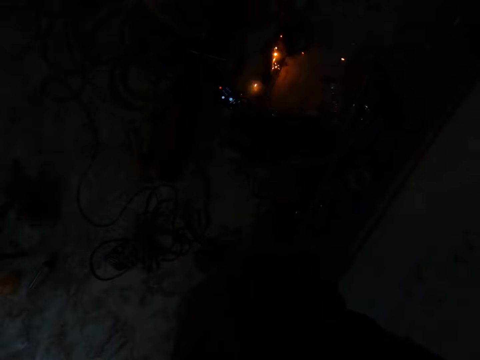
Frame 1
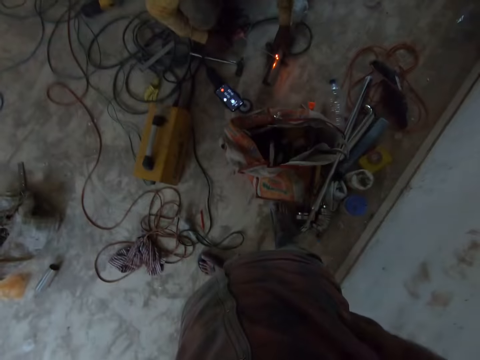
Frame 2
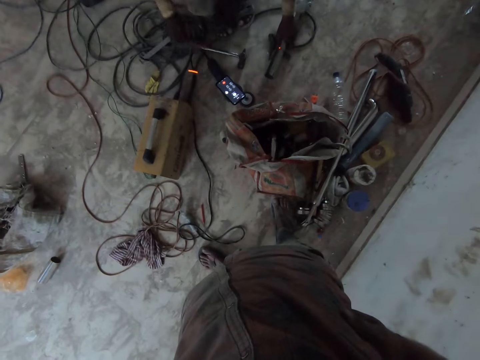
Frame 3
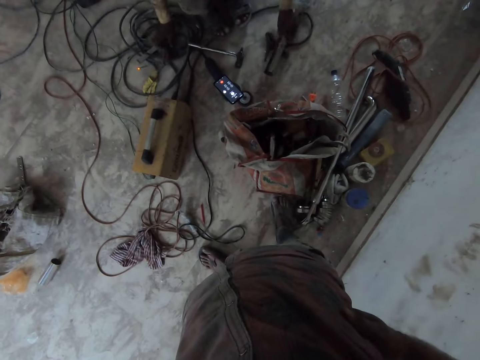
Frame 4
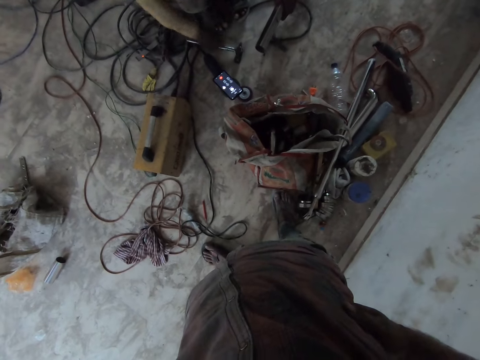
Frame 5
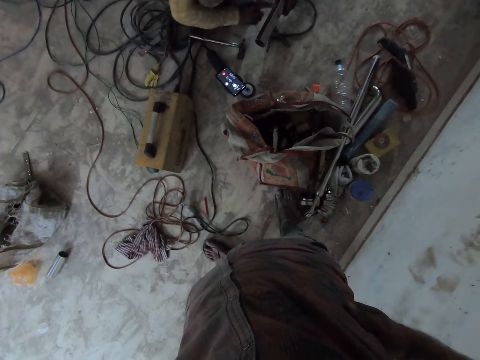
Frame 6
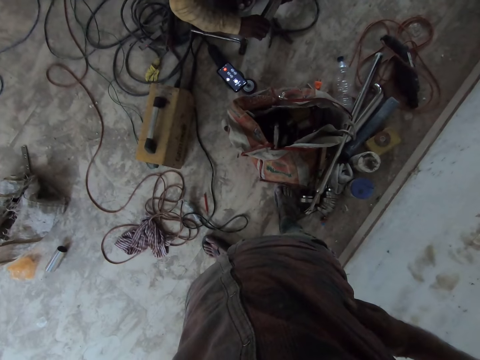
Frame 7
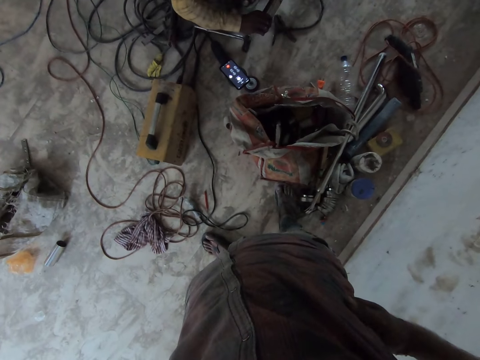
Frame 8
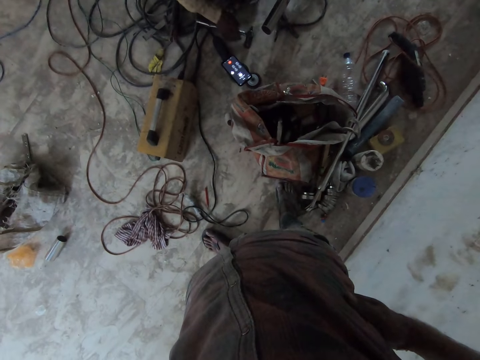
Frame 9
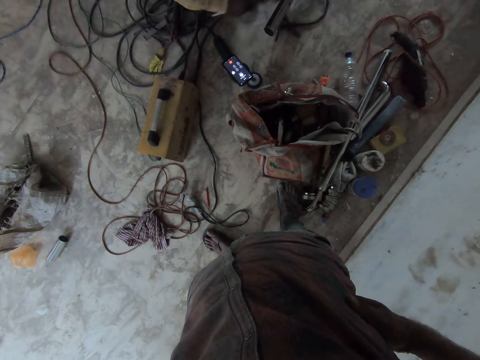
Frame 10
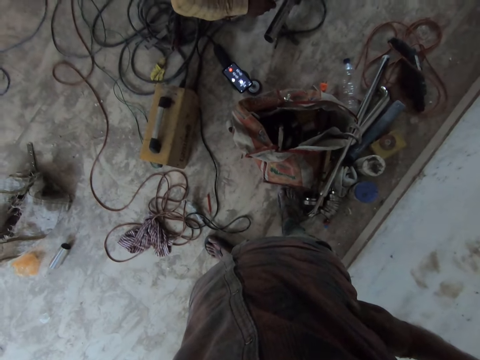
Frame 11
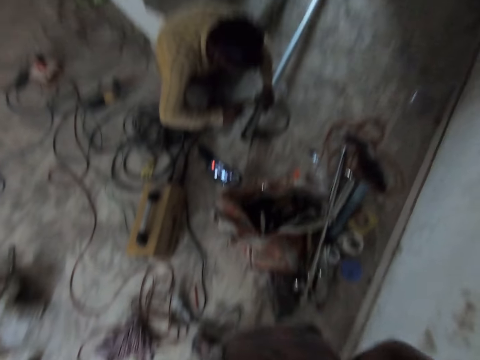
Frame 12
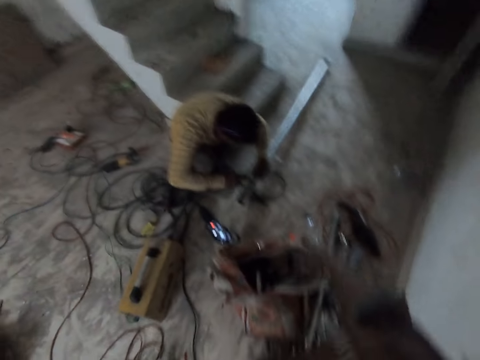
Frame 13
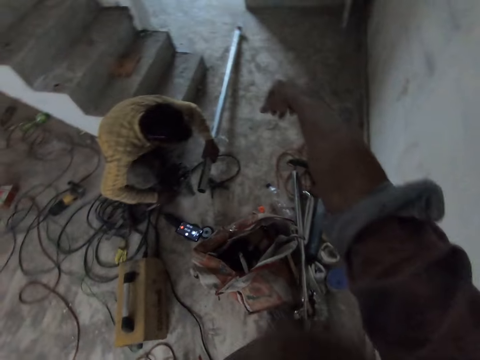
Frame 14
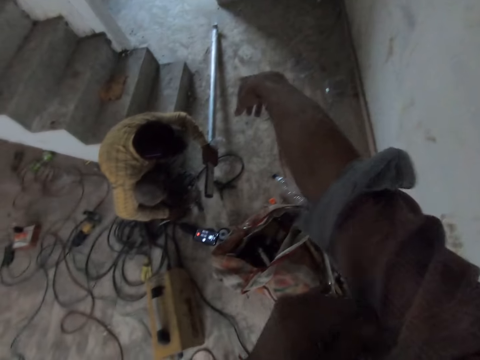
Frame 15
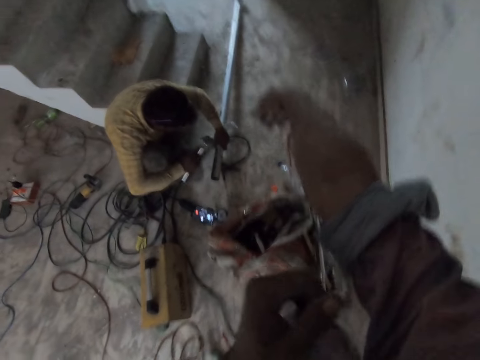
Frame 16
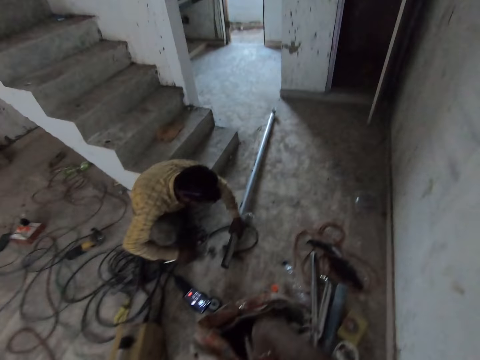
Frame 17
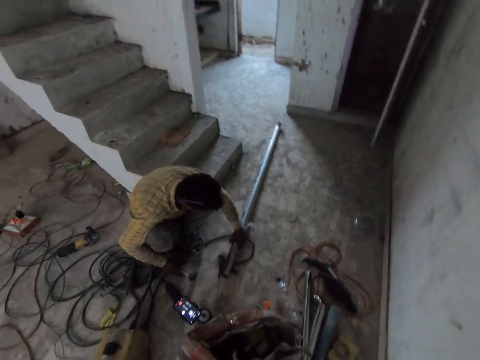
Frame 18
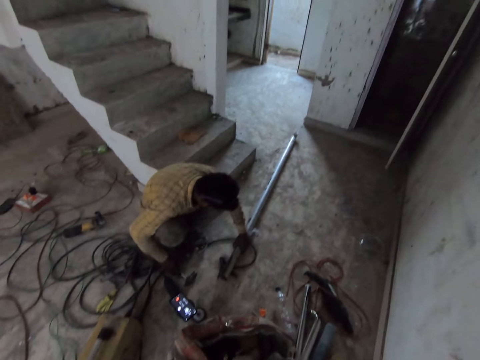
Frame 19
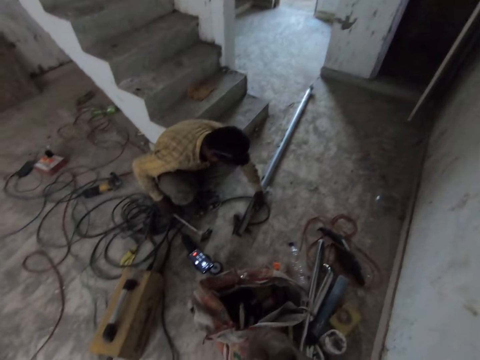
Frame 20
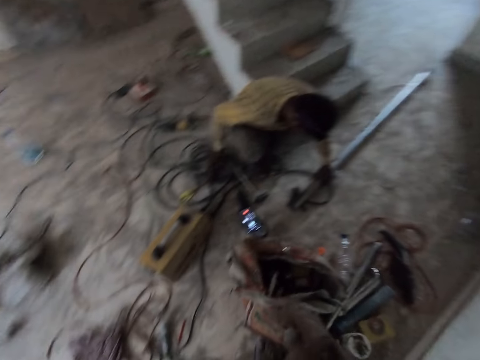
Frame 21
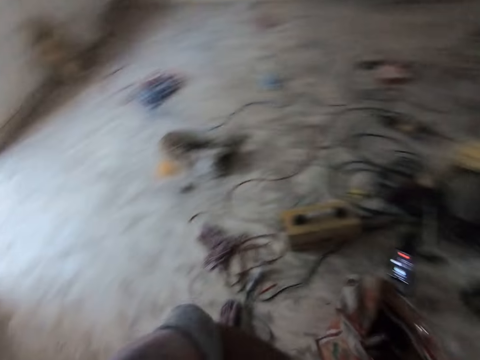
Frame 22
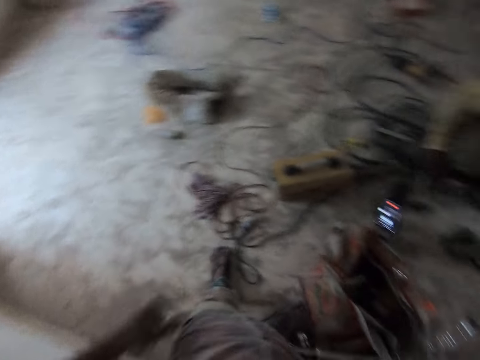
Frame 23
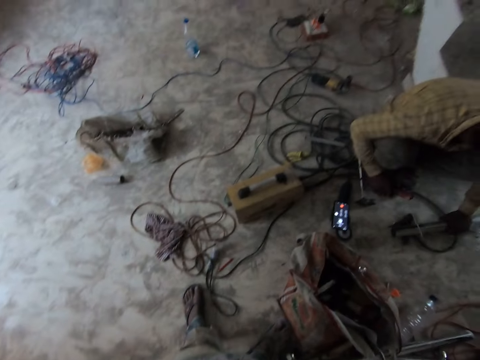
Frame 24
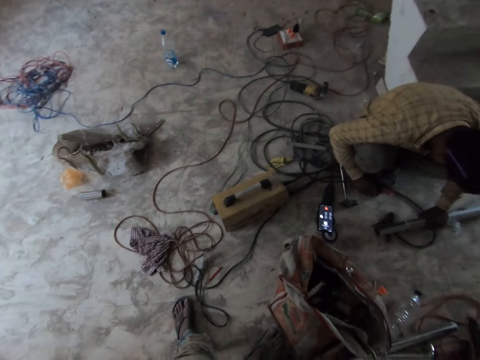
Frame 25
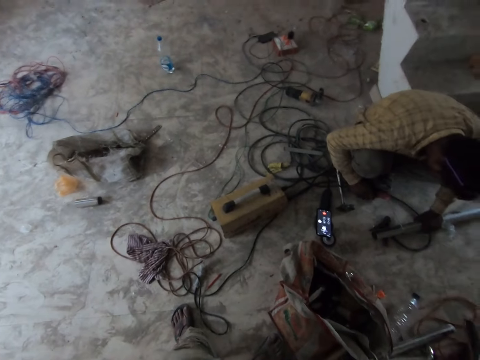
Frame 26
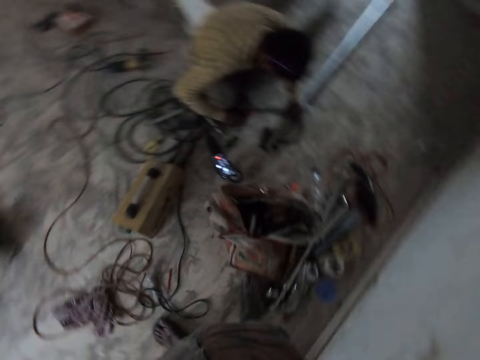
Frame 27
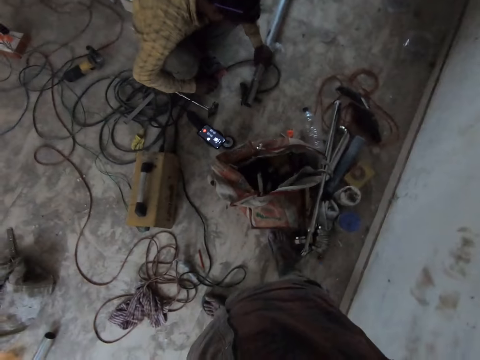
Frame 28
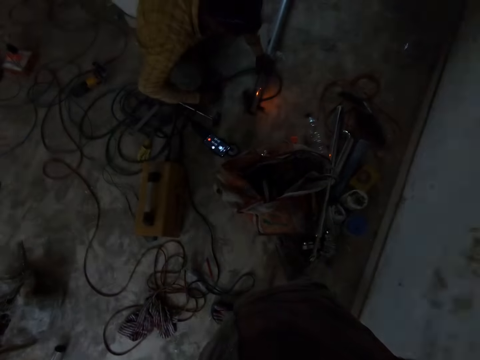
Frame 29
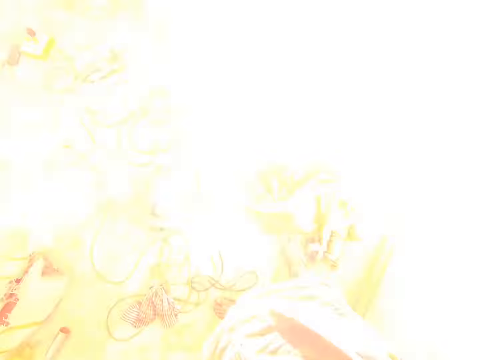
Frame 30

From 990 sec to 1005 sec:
The man drops the welding torch on the floor with his right hand. The man lifts the aluminum rod from the floor with his left hand and inspects the aluminum rod with both hands. The man picks up the hammer from the floor with his right hand and hits the aluminum rod with the hammer in his right hand. The camera wearer pulls the sleeve of his shirt with his left hand. The man hits the floor with the hammer in his right hand. The camera wearer talks to the man. The man hits the aluminum rod with the hammer in his right hand, holds down the aluminum rod on the floor with his left hand, and drops the hammer on the floor with his right hand. The man picks up the welding torch from the floor with his right hand and welds the aluminum rod on the floor with his right hand.

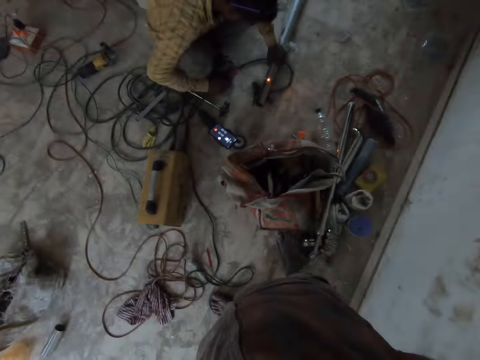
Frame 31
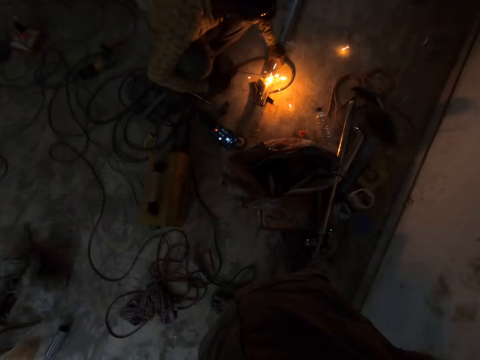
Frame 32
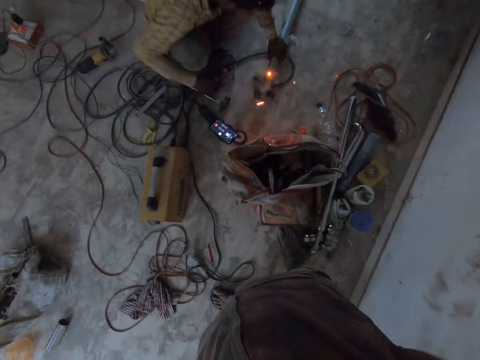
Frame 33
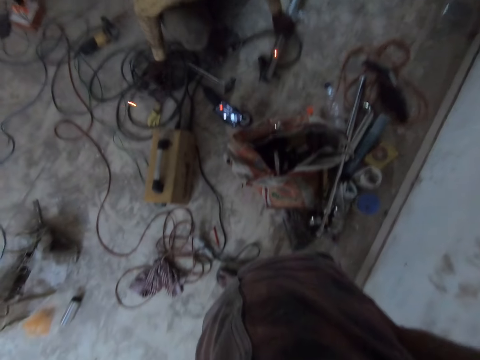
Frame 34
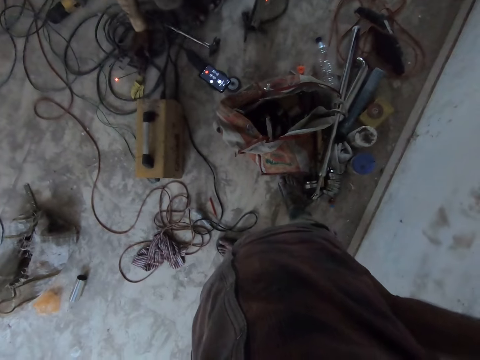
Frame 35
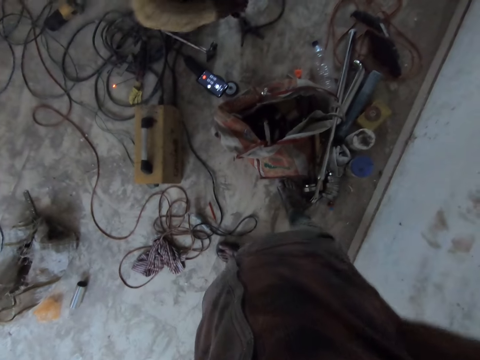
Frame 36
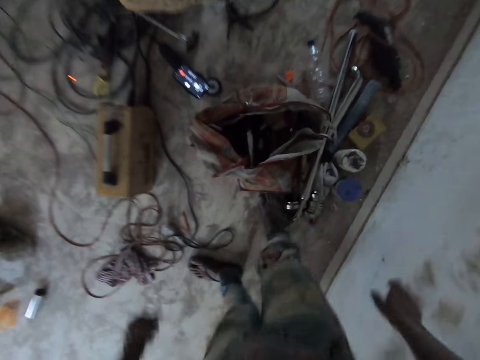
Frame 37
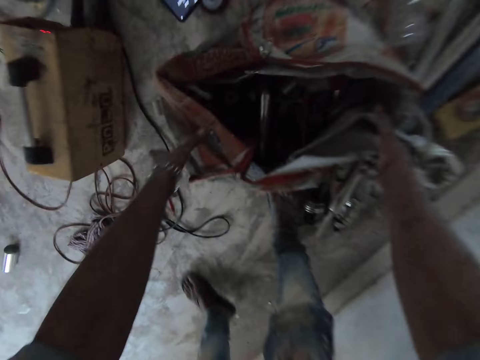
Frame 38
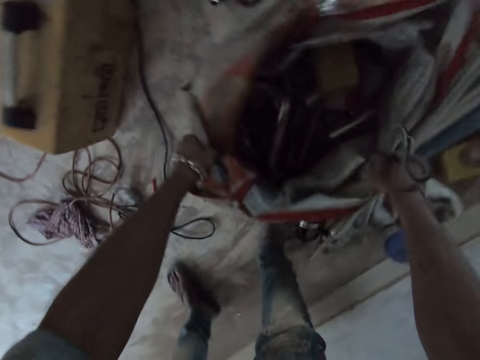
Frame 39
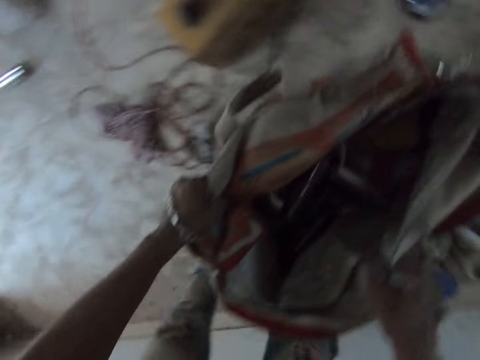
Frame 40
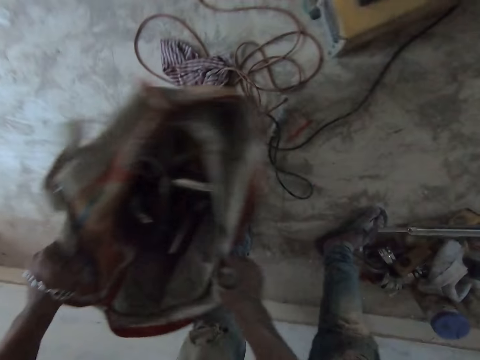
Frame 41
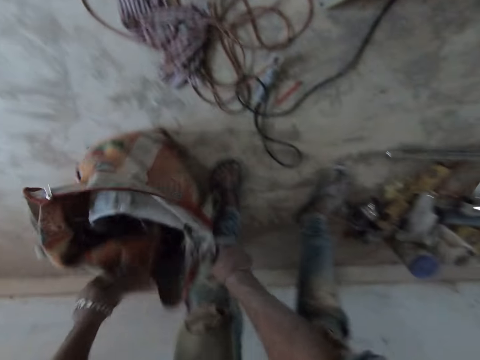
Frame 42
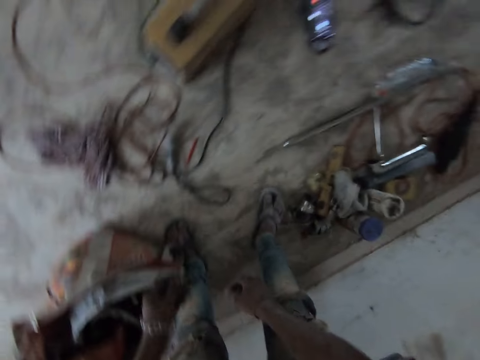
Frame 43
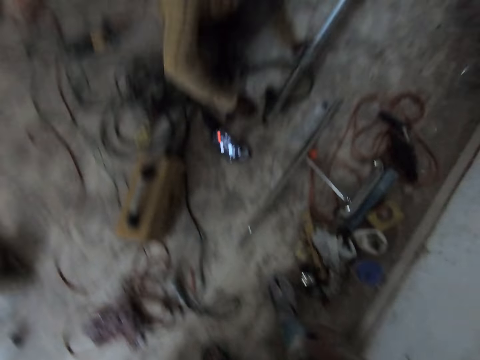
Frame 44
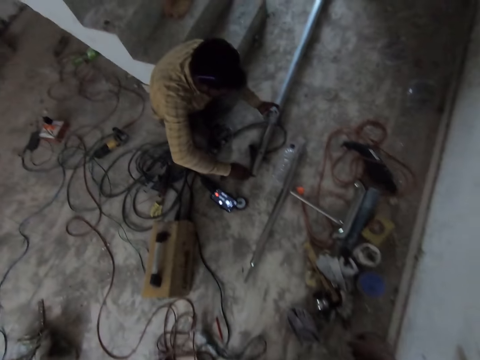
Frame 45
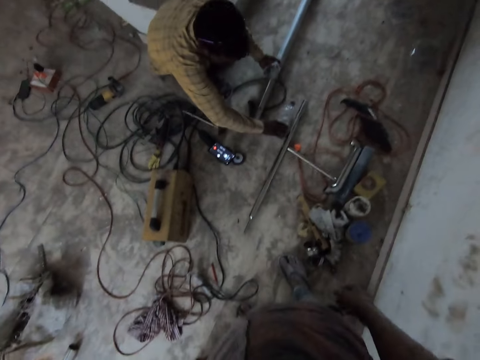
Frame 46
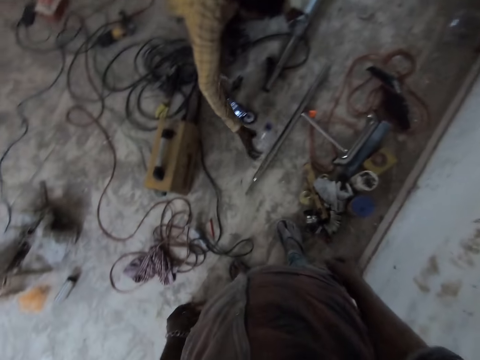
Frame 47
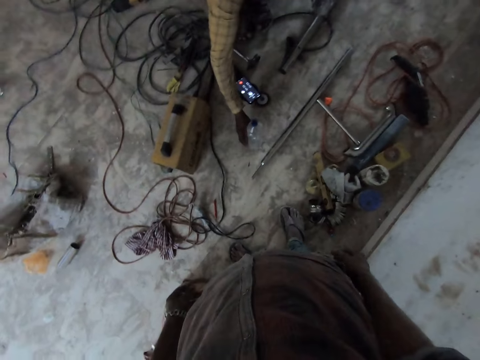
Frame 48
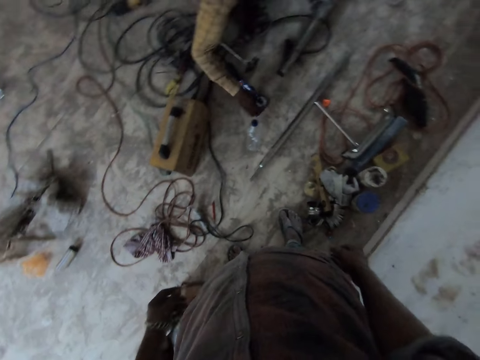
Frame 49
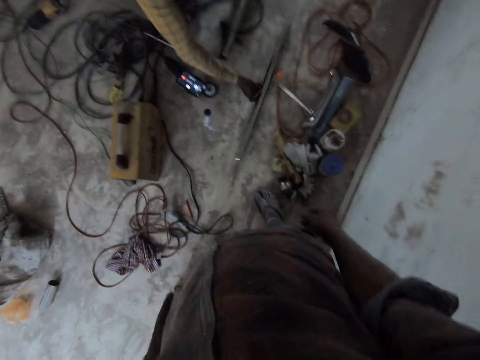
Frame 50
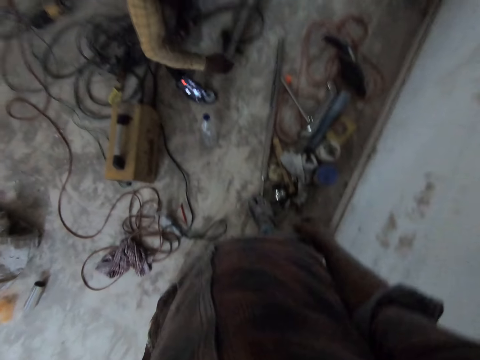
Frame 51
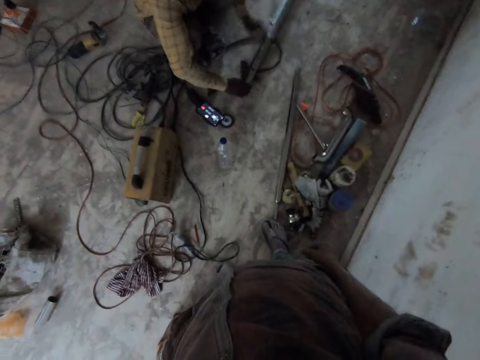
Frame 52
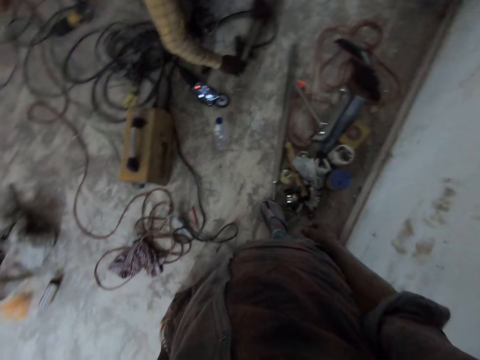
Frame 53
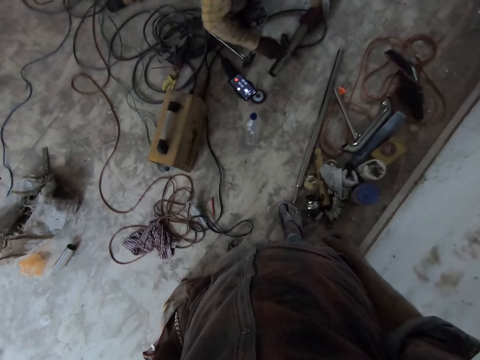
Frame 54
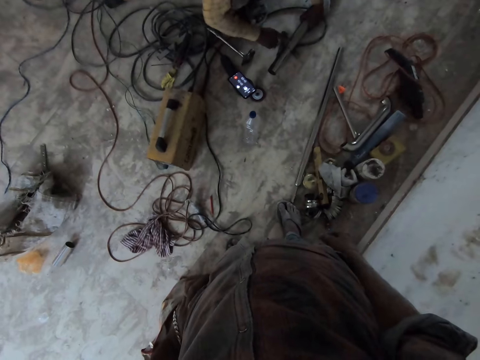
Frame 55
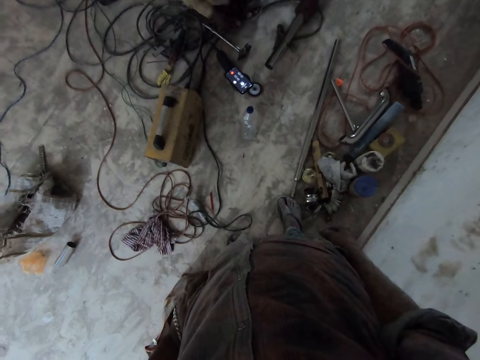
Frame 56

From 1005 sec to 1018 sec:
The man drops the welding torch on the floor with his right hand. The man lifts the aluminum rod from the floor with his left hand and holds the aluminum rod with both hands. The camera wearer picks up a sack of tools from the floor with both hands. He drops the sack of tools on the floor with both hands. The man holds the aluminum rod on the floor with his left hand. The man picks up a plastic bottle from the floor with his right hand and drops the plastic bottle on the floor with his right hand. The man pushes the aluminum rod on the floor with his right hand, inspects the aluminum rod on the floor with both hands, and holds the aluminum rod on the floor with his left hand.
